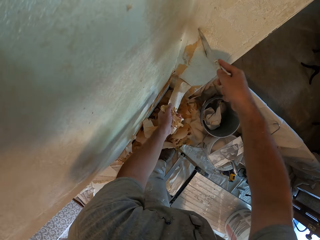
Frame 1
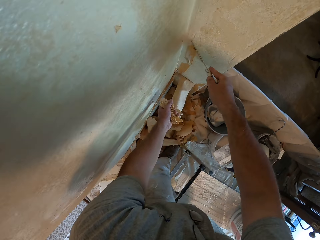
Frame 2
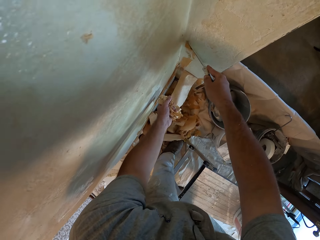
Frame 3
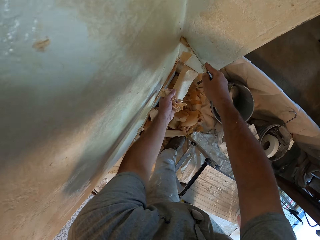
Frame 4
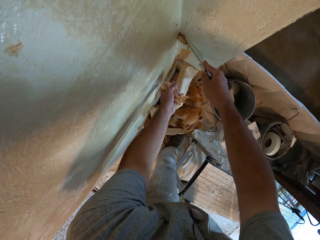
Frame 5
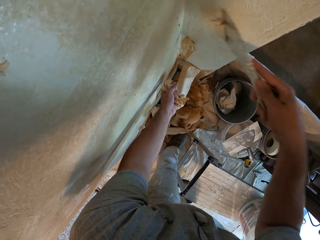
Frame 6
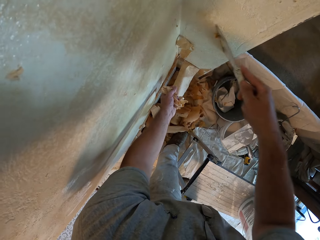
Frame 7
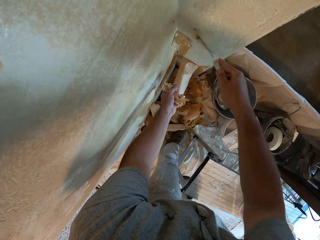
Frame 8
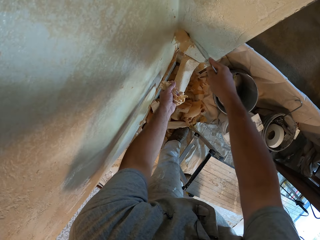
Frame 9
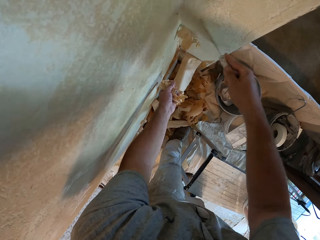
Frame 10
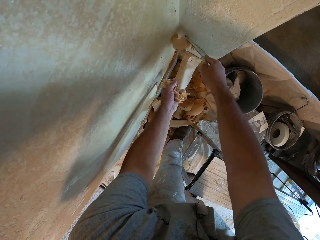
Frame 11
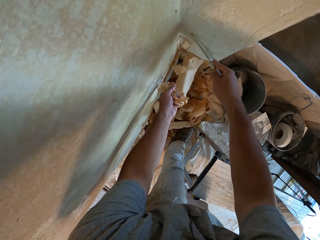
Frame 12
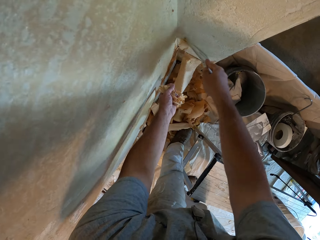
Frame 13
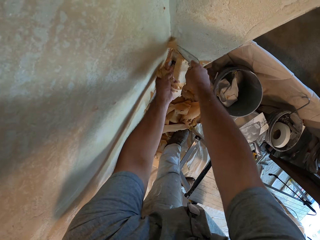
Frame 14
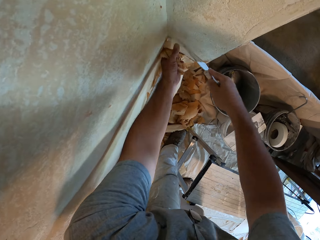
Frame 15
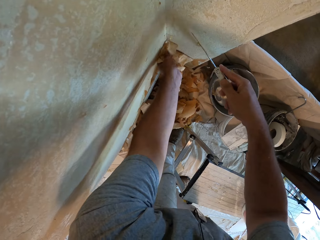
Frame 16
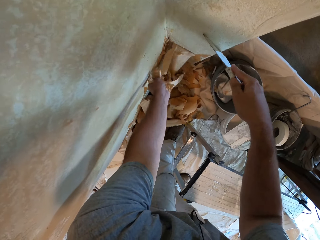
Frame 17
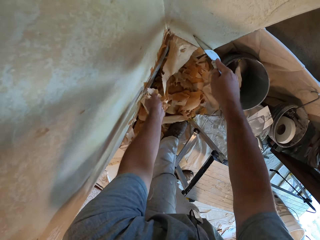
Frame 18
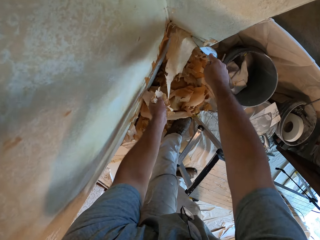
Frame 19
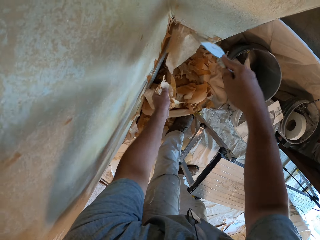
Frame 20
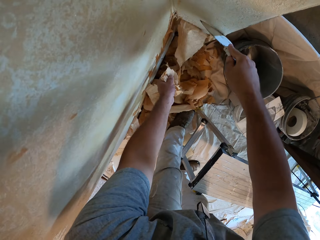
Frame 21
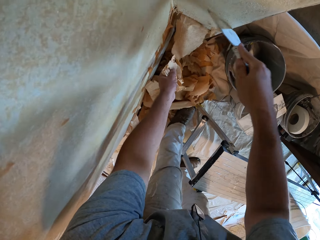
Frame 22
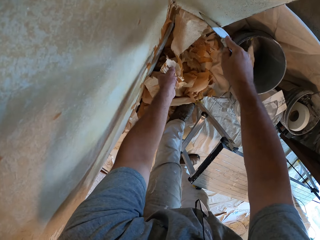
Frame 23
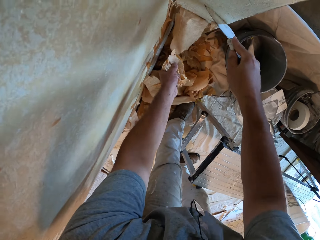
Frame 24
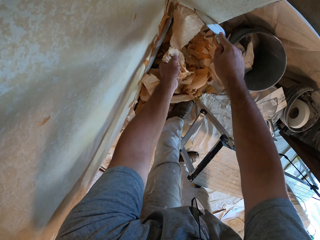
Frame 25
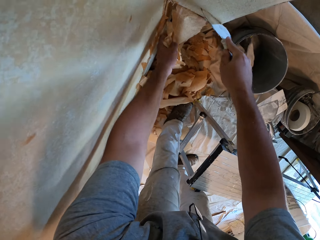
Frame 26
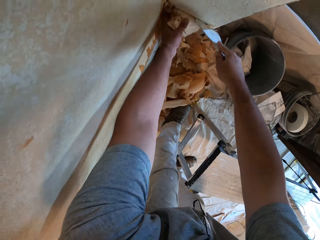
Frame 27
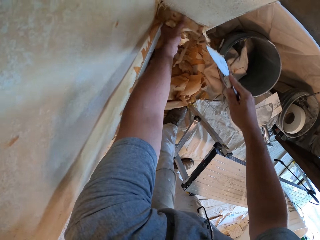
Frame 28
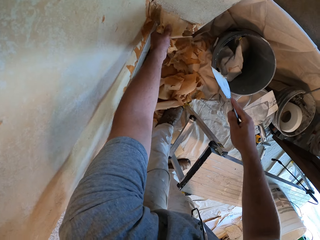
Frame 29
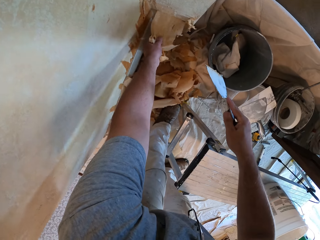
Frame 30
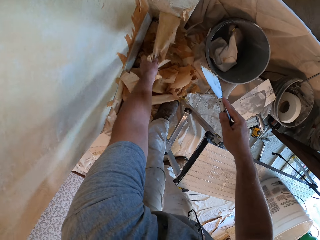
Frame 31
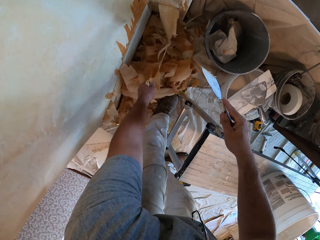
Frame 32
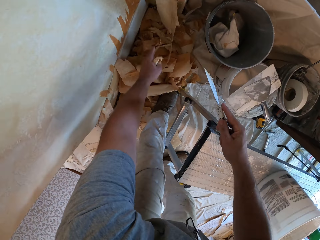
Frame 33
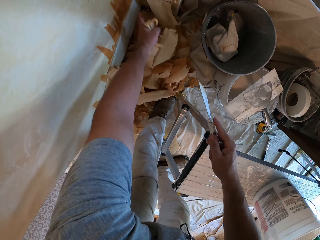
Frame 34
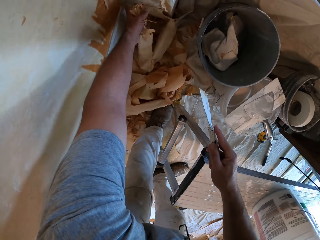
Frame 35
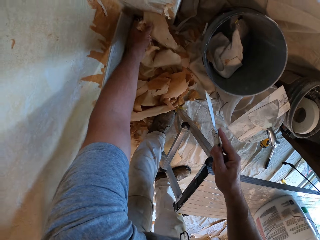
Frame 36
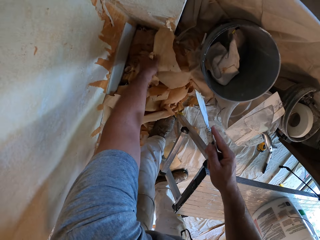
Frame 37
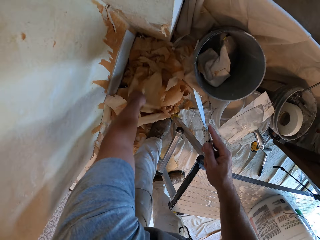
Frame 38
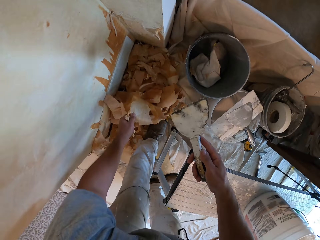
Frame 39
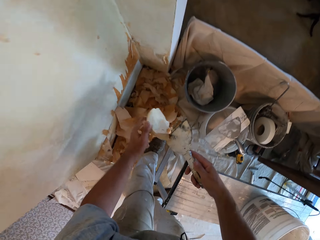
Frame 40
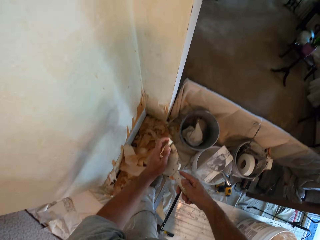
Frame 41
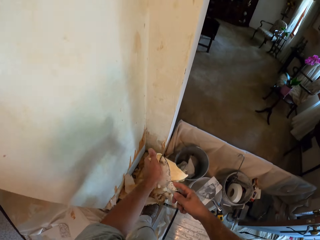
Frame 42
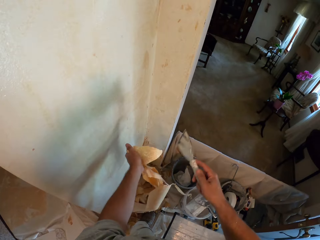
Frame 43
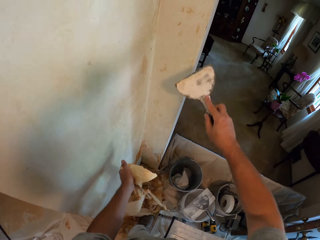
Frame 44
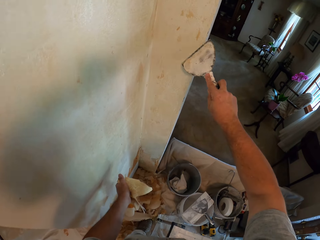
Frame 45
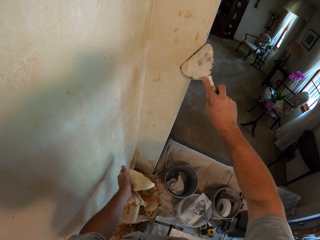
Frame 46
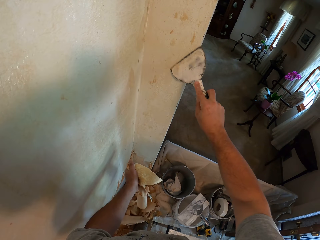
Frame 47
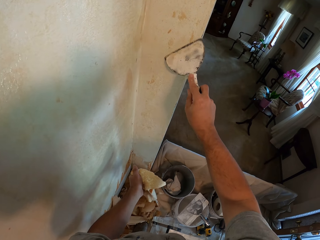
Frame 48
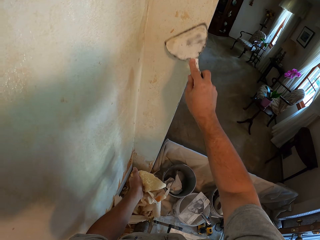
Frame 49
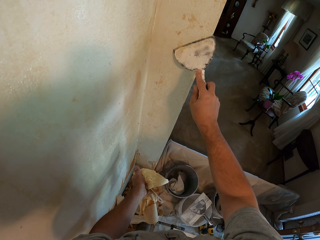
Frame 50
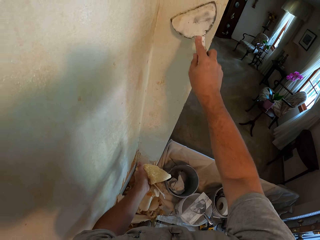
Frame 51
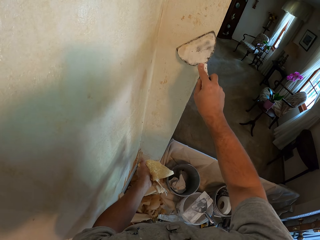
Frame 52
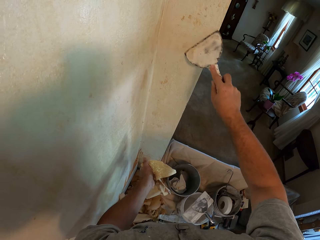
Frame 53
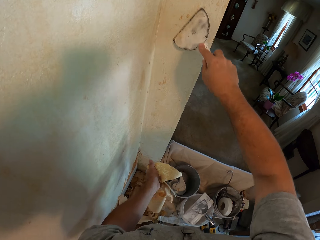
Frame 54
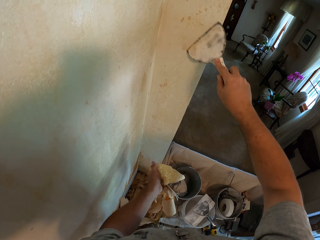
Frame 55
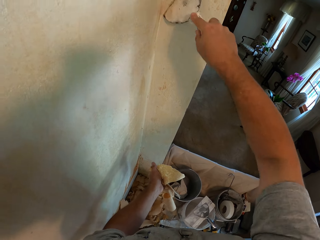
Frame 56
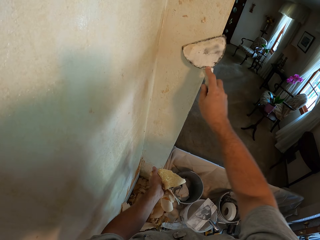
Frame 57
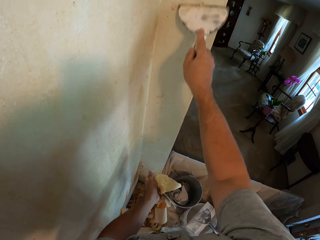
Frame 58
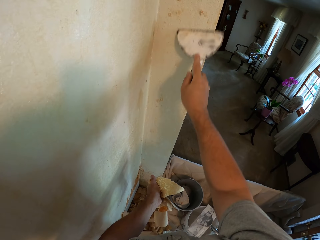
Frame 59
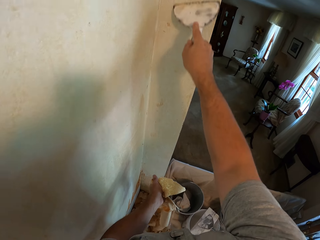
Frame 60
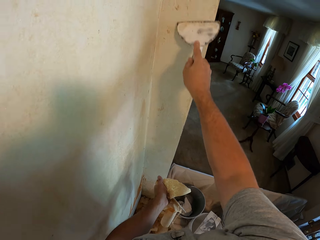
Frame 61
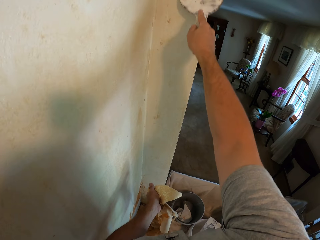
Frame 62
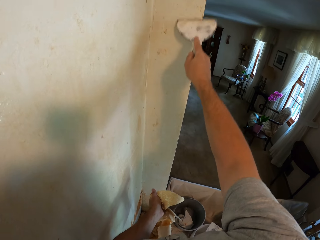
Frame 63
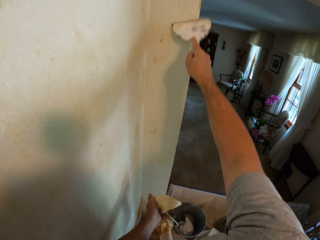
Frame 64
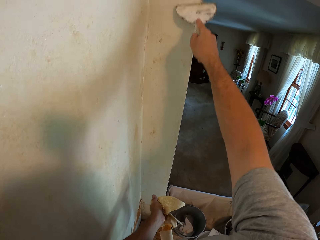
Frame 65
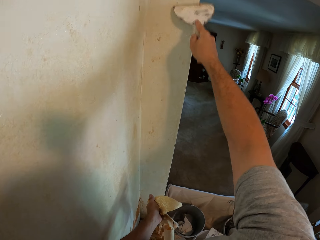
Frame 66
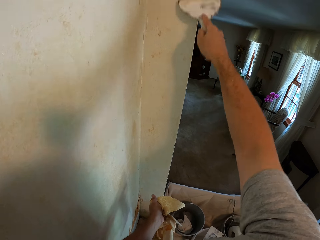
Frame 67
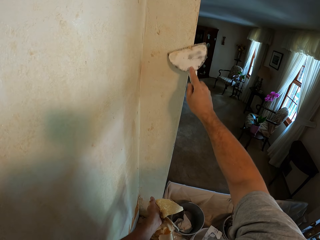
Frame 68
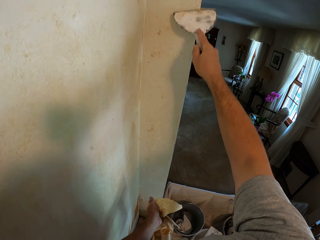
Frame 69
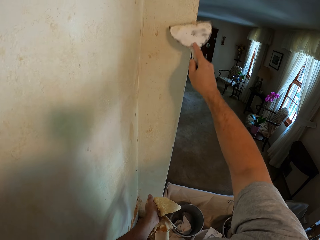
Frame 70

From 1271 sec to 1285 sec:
The camera wearer scrapes the wallpaper on the wall with a putty knife. He pulls the wallpaper with his left hand. He wipes the putty knife. He scrapes the wallpaper on the wall with the putty knife.

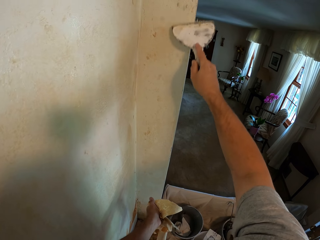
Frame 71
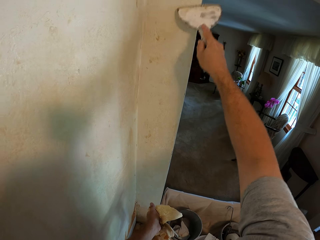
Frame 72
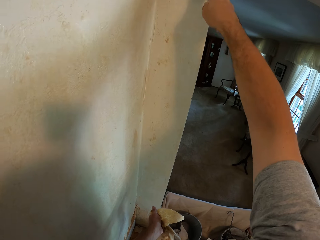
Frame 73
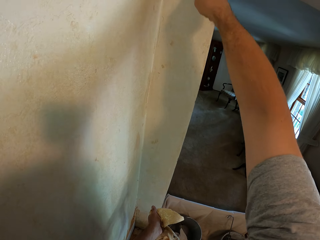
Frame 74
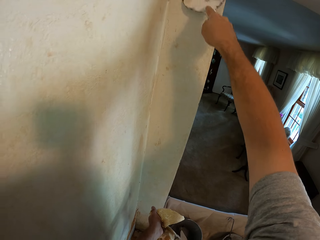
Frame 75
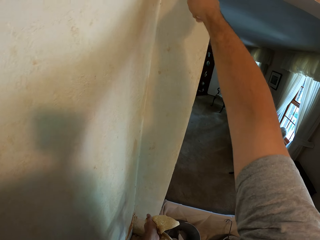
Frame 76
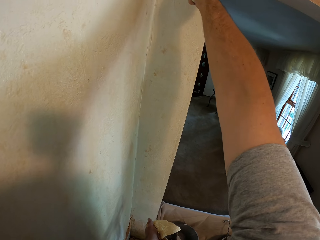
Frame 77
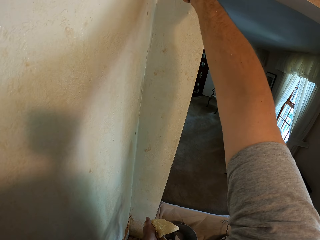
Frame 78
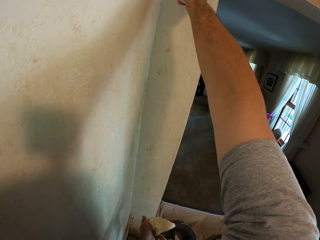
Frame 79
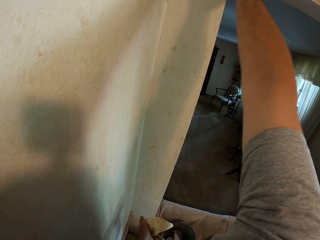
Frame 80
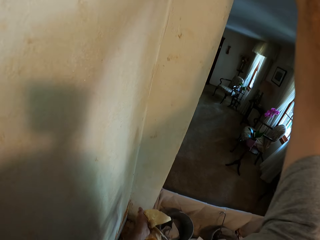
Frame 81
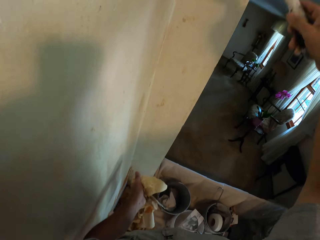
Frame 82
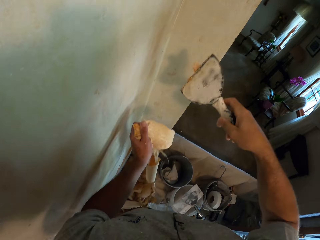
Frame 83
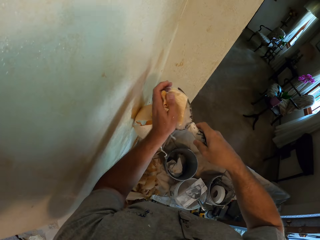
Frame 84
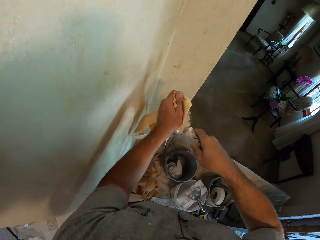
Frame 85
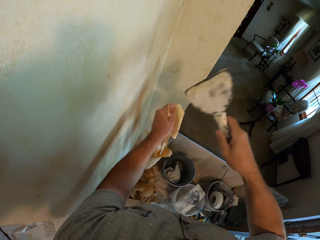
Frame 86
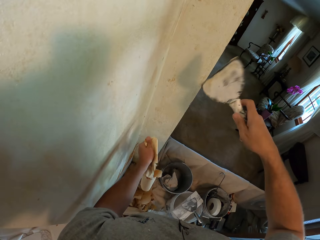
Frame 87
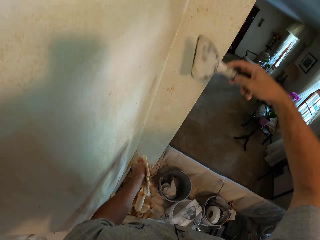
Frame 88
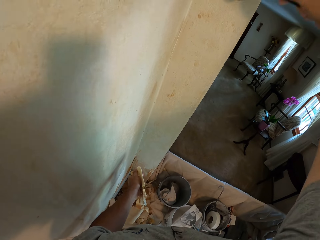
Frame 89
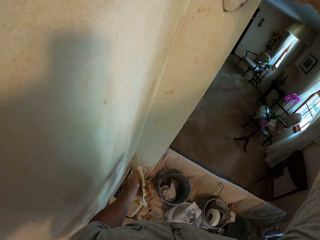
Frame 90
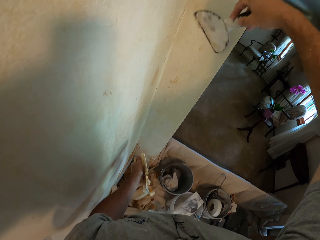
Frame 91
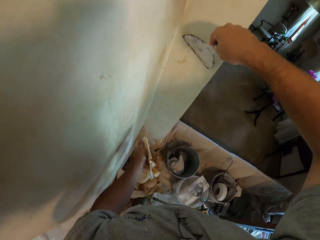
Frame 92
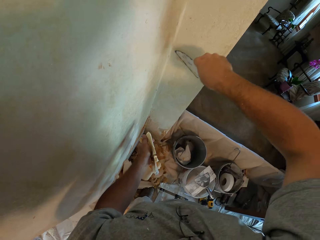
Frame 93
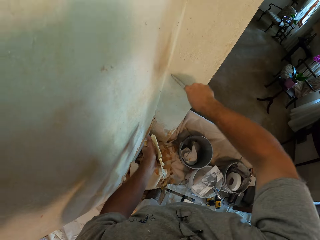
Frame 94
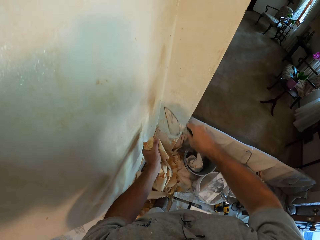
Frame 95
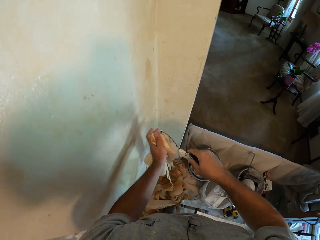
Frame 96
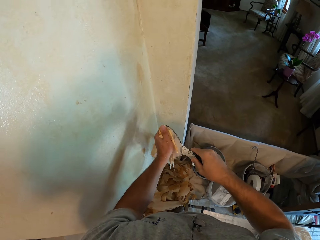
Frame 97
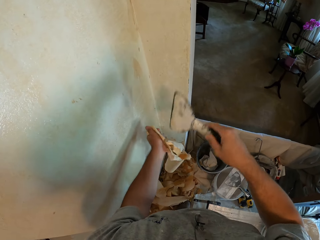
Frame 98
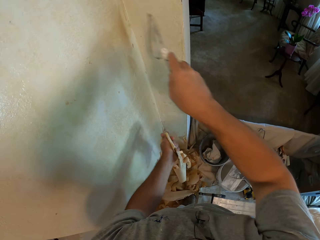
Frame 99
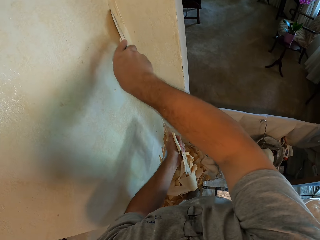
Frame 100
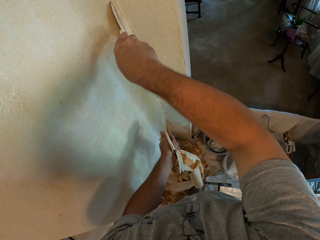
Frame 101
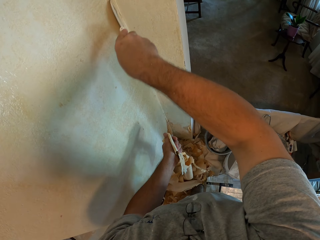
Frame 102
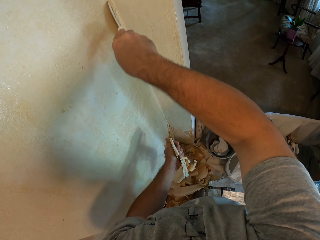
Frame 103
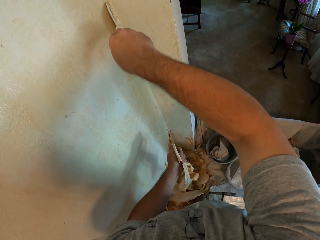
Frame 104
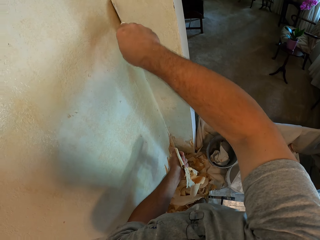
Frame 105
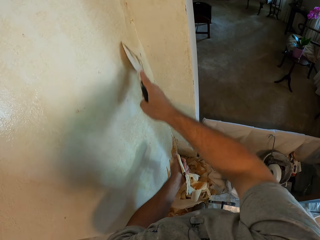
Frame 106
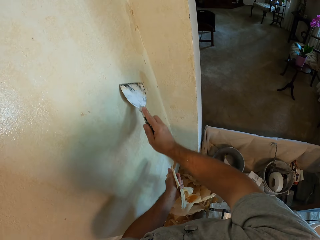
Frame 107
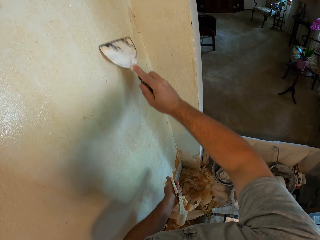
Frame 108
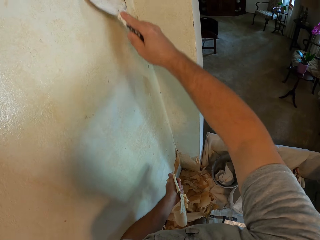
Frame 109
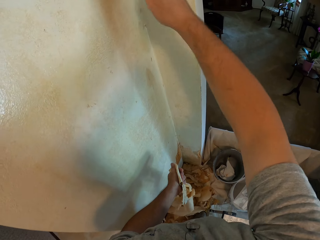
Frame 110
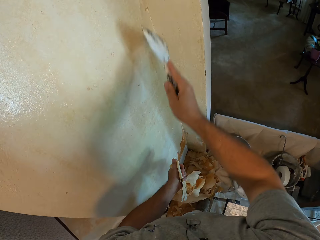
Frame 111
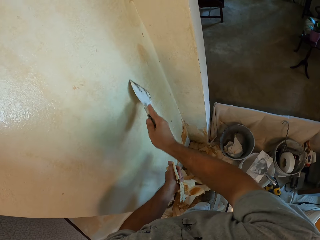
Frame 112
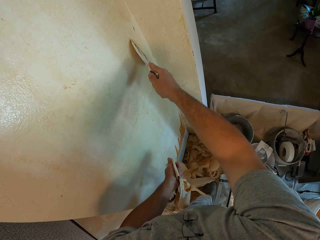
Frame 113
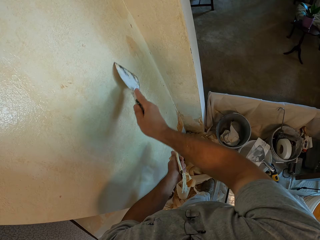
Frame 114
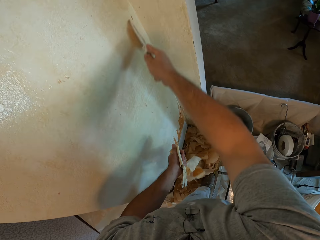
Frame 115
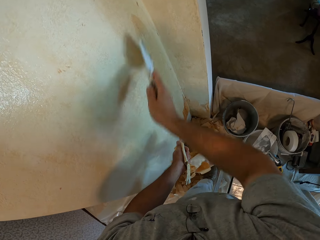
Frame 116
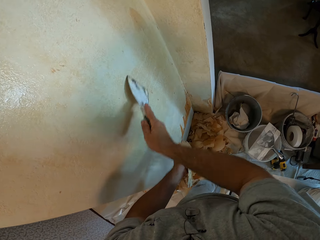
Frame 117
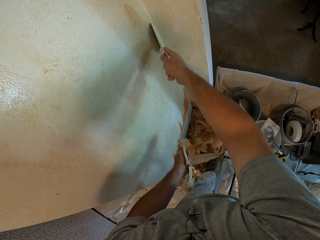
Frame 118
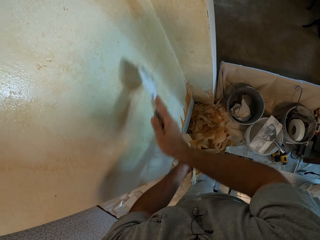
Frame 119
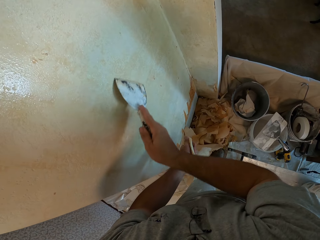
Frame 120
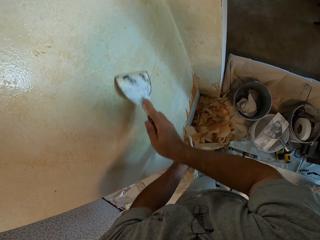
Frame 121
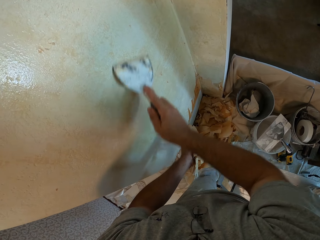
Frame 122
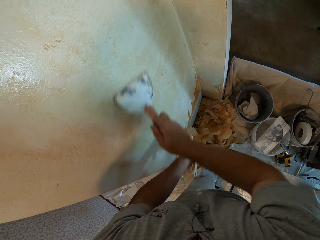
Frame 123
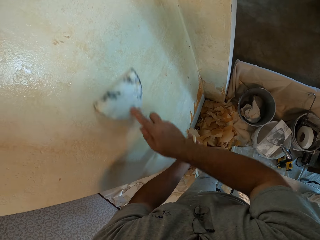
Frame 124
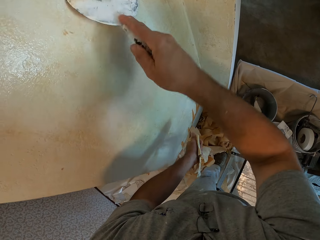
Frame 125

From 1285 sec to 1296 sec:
The camera wearer wipes the putty knife. They scrape the wallpaper on the wall with the putty knife. They wipe the putty knife. They scrape the wall.
